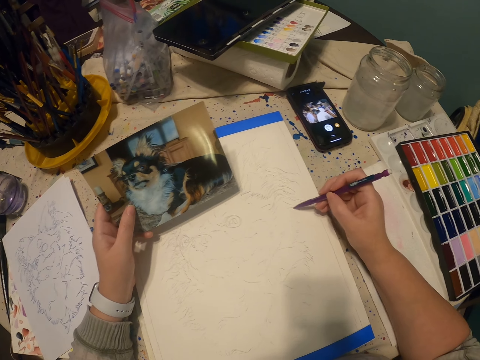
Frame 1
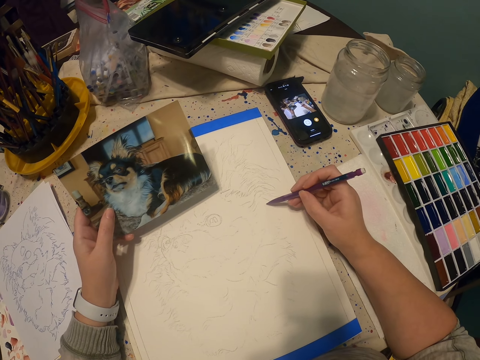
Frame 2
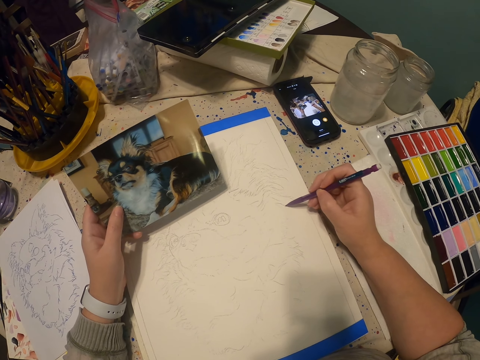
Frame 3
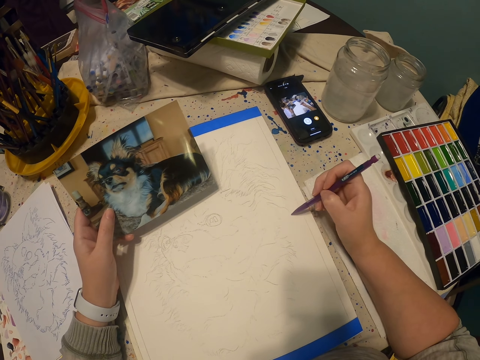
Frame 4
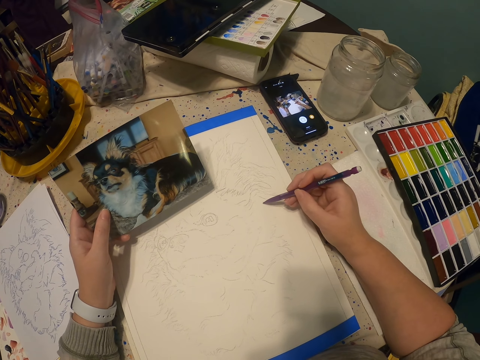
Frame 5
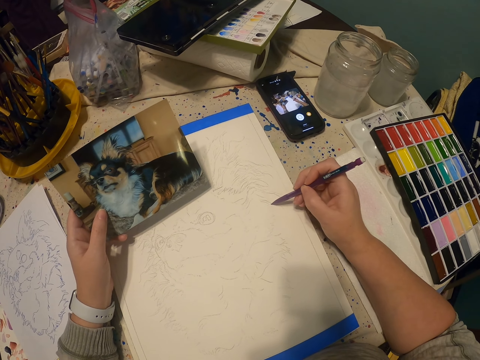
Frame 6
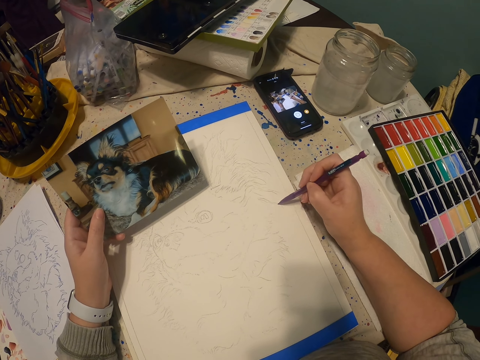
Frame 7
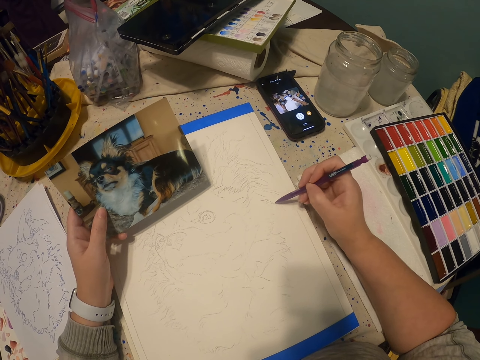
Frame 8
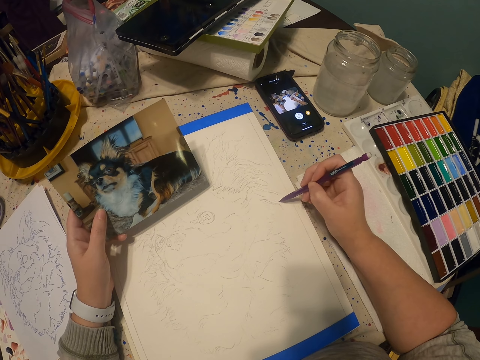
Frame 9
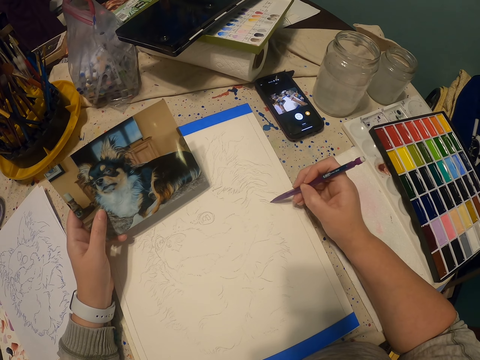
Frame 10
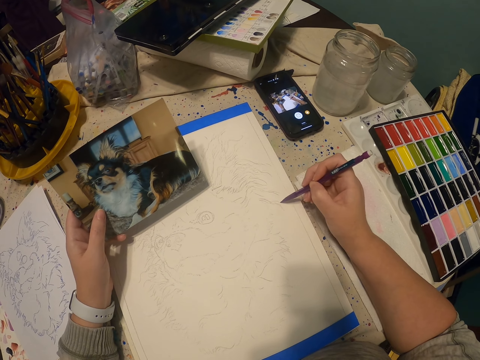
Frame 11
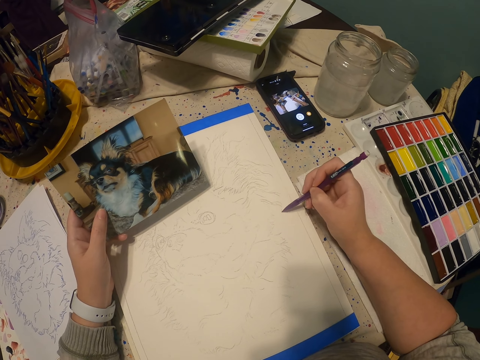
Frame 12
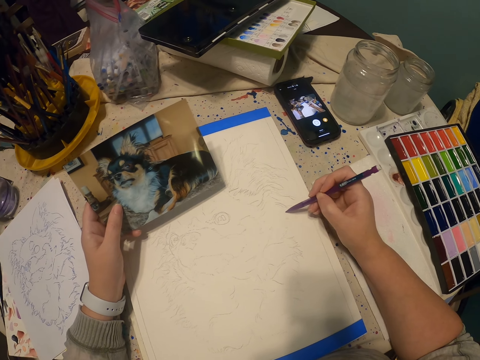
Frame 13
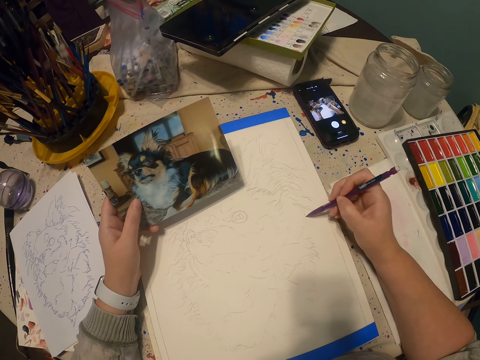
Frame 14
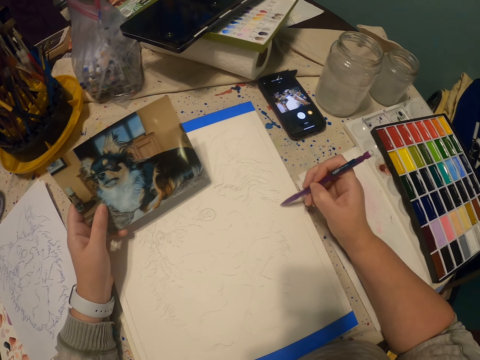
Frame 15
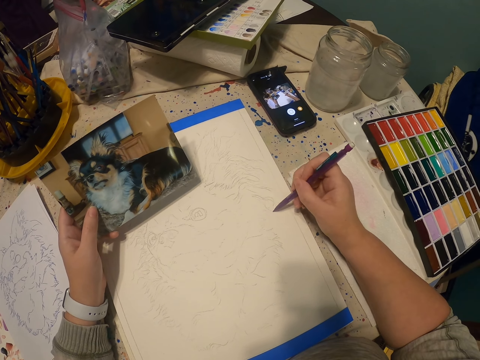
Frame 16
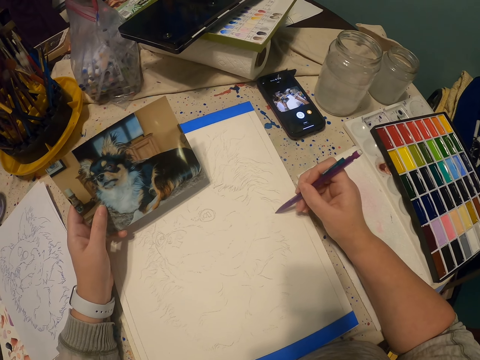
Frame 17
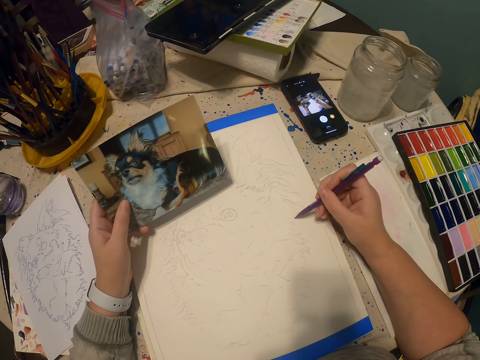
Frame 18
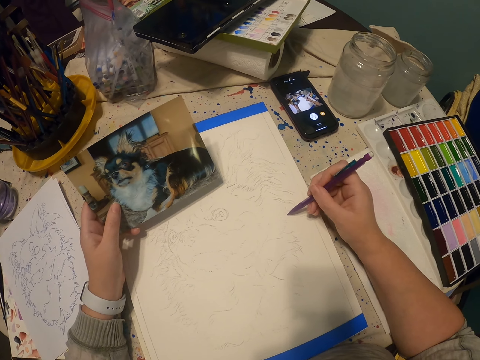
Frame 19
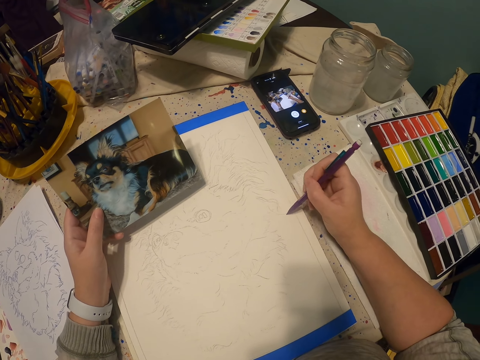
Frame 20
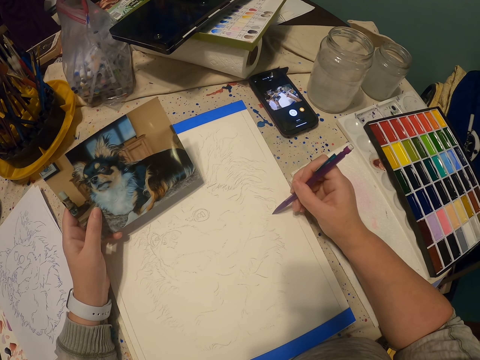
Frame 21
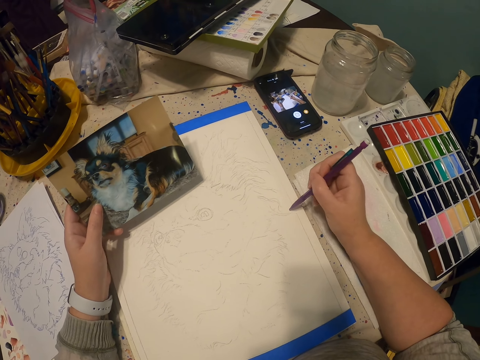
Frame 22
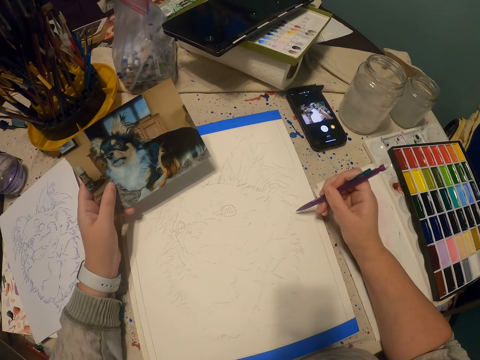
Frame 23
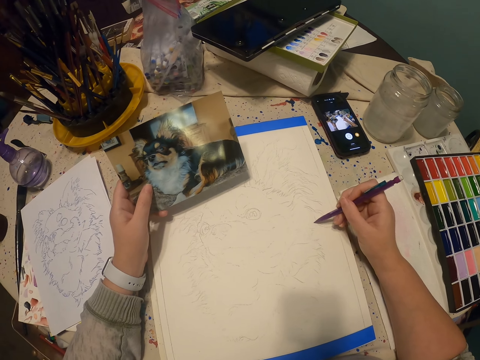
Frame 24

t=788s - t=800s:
The camera wearer draws a sketch on a drawing book with a pencil.

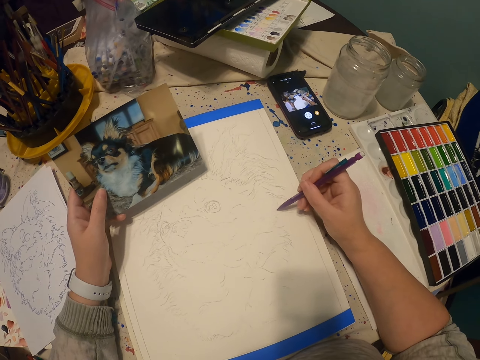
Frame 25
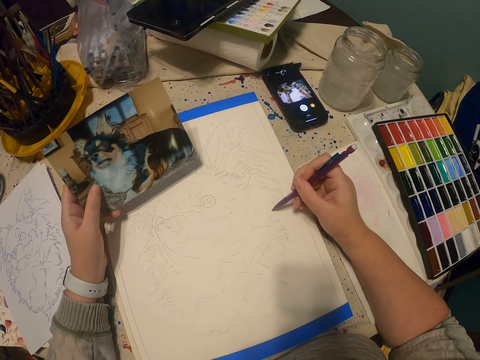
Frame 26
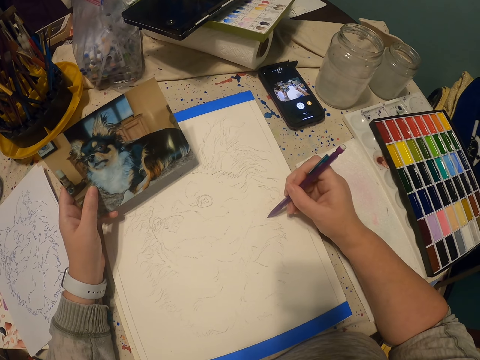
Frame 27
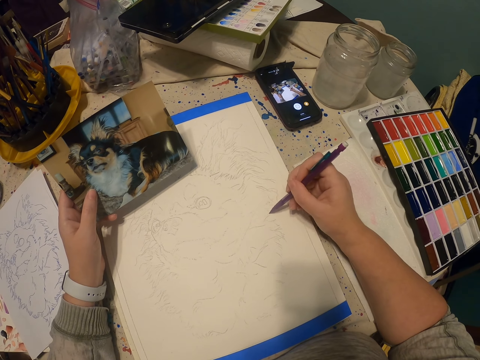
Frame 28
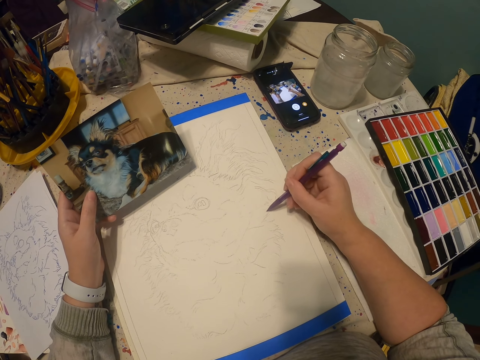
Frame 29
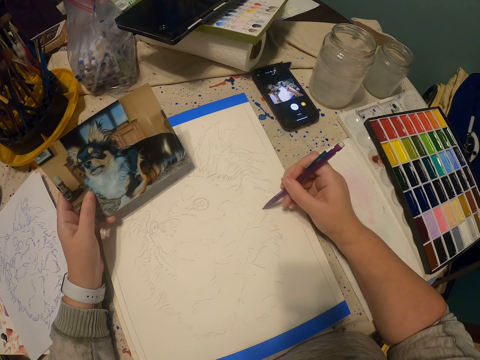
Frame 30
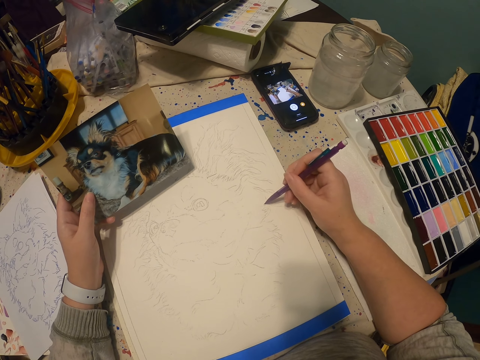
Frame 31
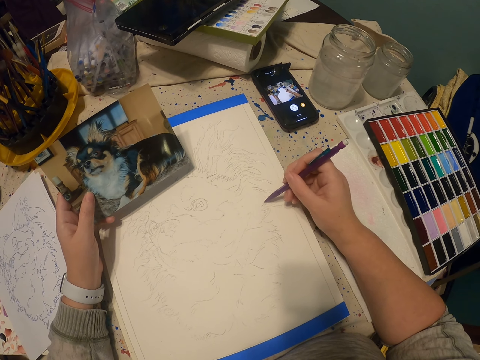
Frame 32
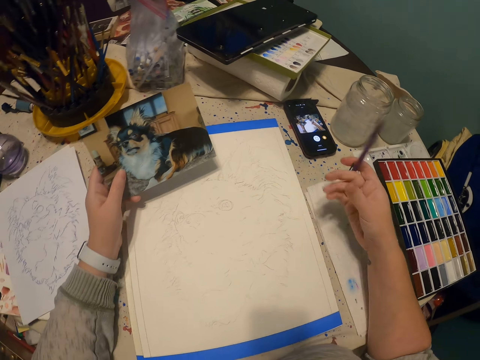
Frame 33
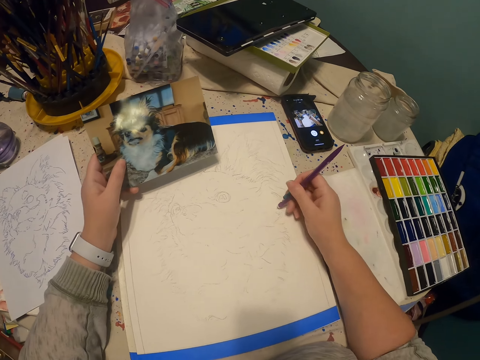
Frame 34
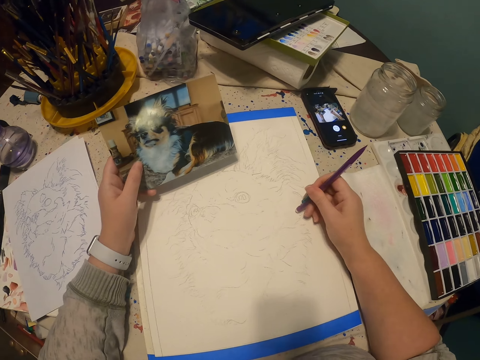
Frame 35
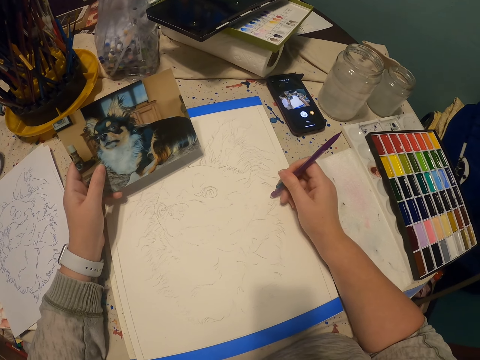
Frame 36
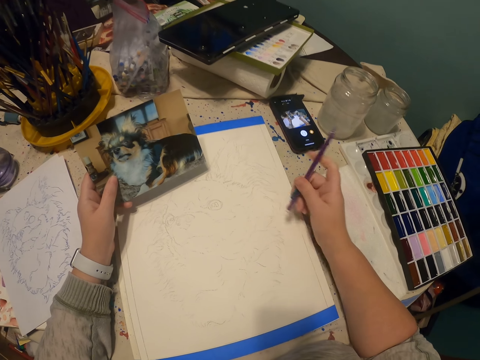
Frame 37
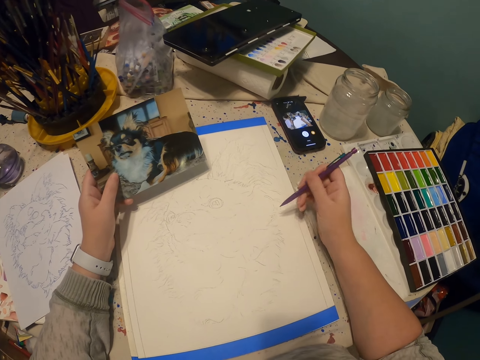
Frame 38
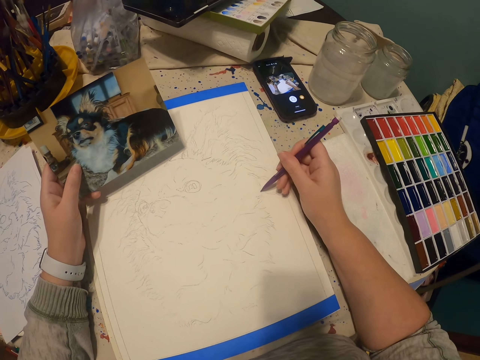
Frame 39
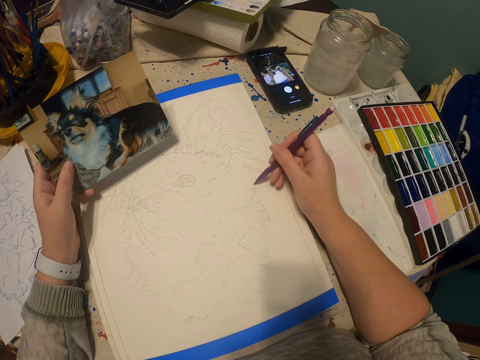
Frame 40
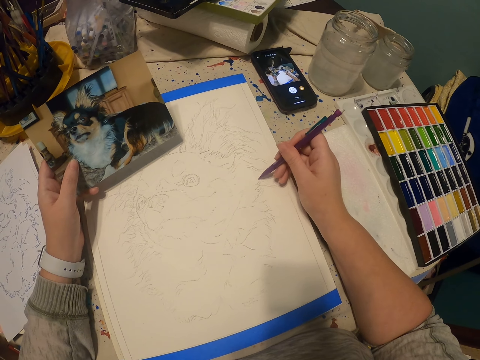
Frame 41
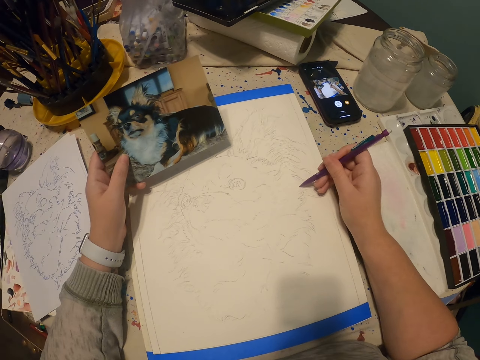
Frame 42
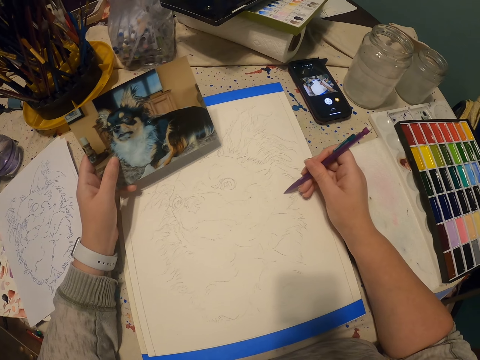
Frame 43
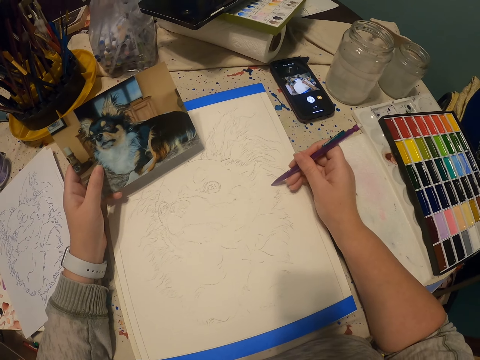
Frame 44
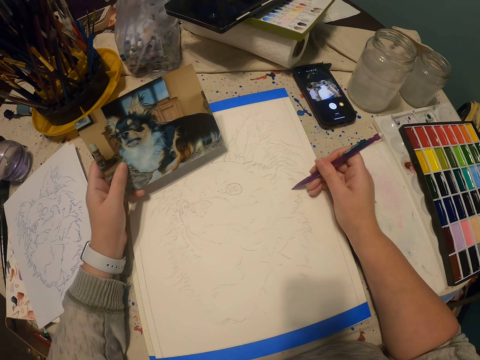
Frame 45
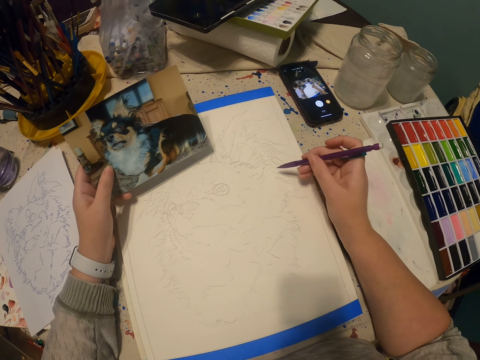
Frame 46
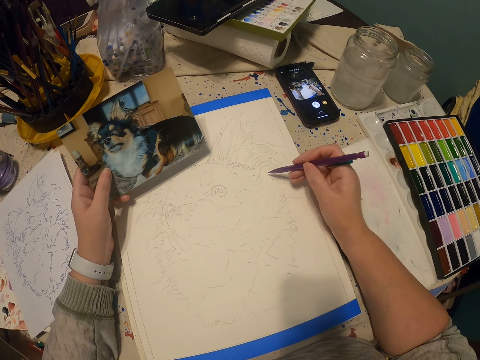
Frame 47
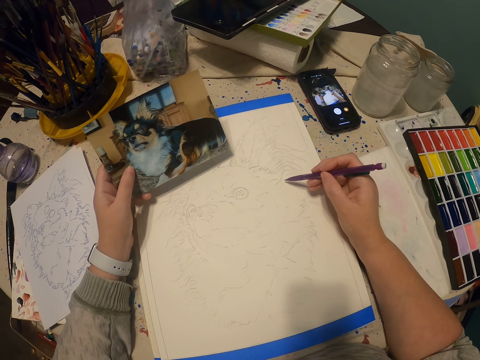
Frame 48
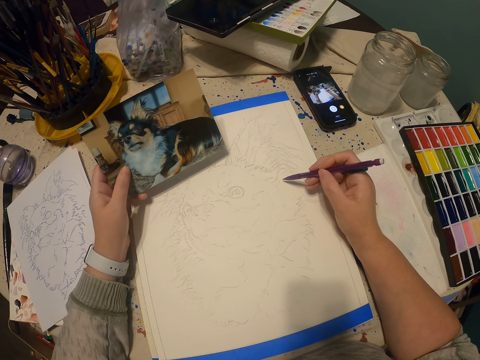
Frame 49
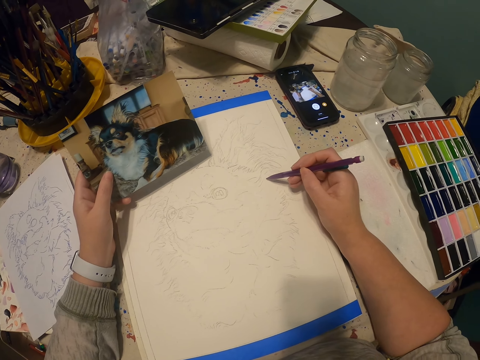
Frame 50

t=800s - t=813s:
The camera wearer flips a pencil. They rub a drawing with a rubber. They flip the pencil. They draw a sketch on a drawing book with the pencil.

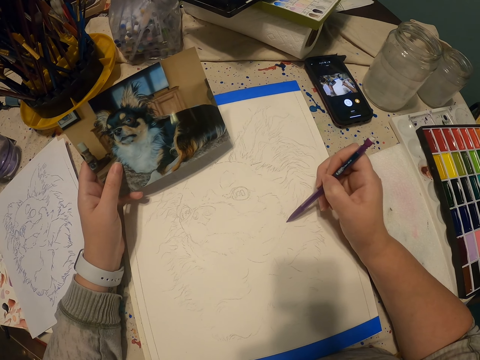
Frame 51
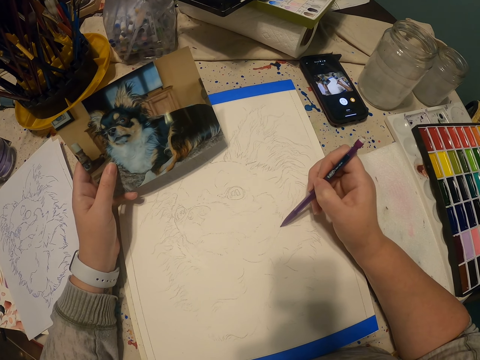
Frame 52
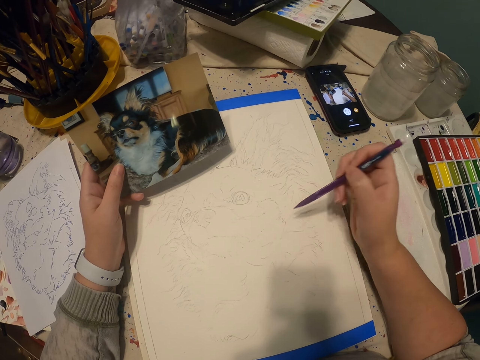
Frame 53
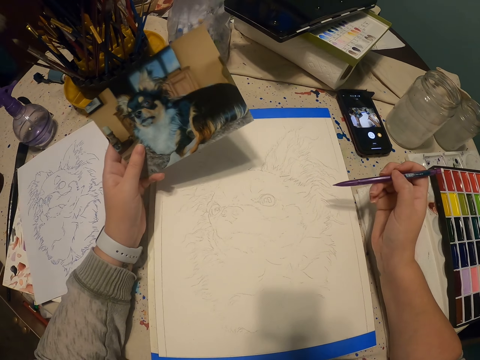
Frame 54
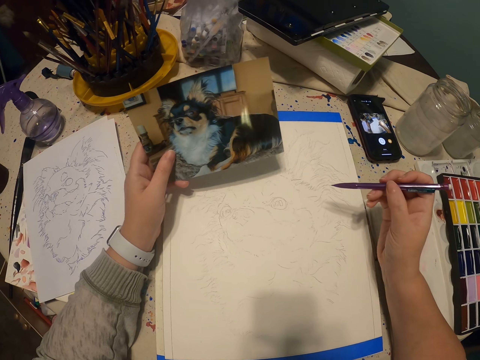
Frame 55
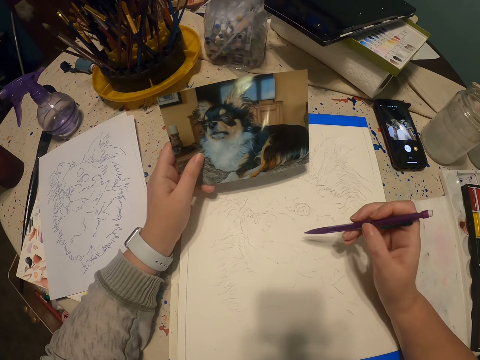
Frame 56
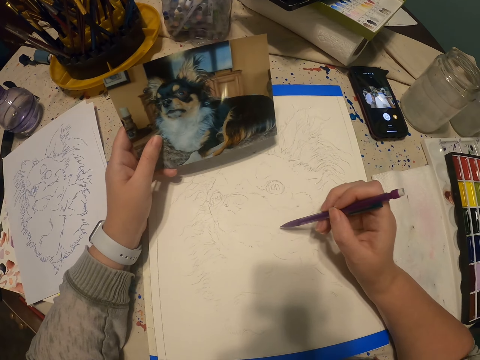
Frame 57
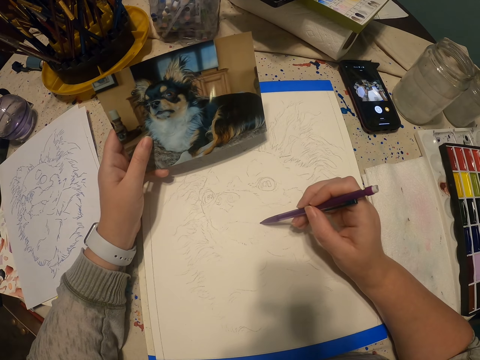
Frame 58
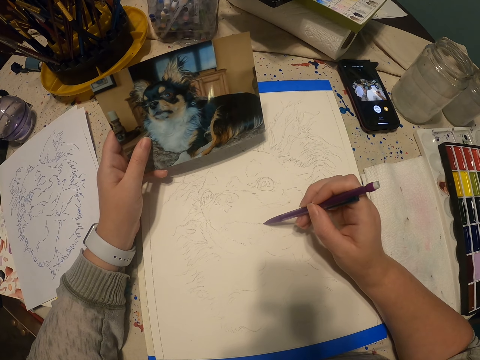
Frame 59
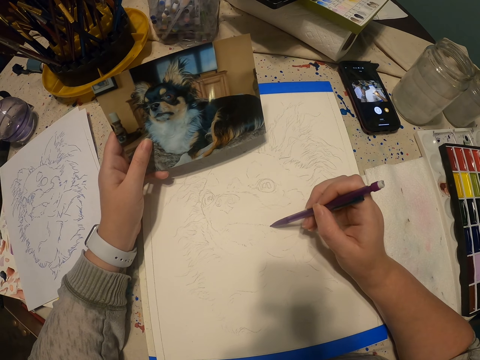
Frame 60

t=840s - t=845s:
The camera wearer moves a portrait with a hand. They draw a sketch on a book with a pencil.
